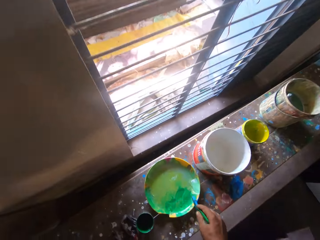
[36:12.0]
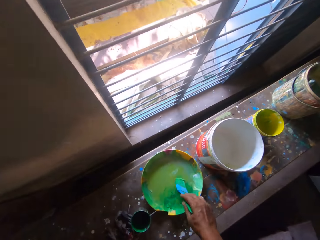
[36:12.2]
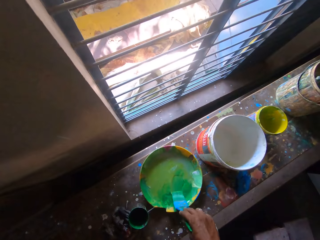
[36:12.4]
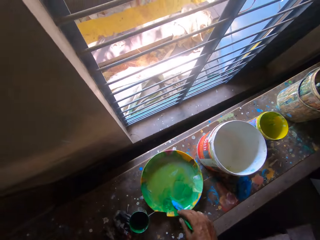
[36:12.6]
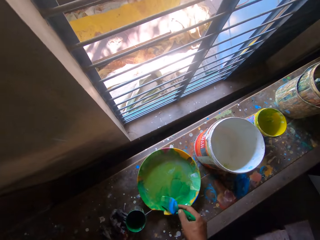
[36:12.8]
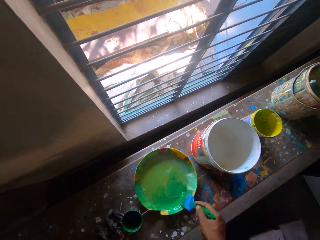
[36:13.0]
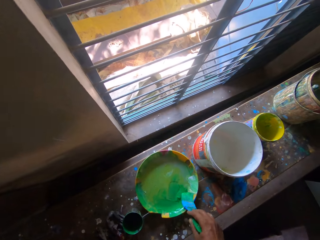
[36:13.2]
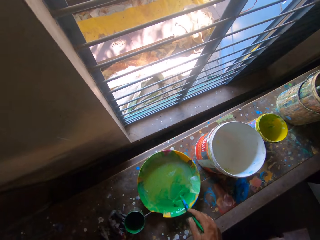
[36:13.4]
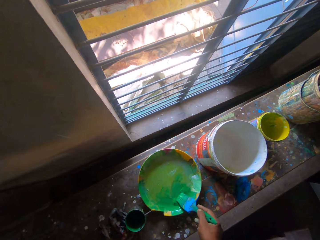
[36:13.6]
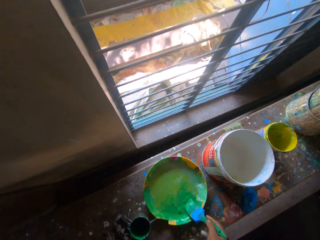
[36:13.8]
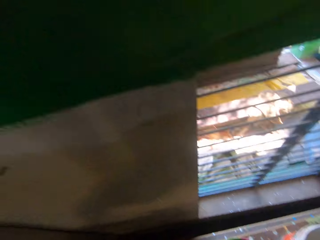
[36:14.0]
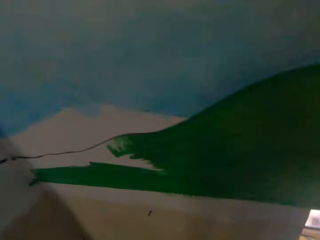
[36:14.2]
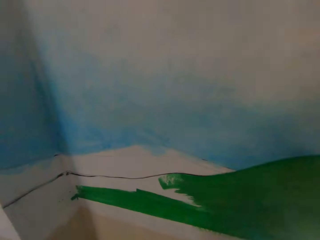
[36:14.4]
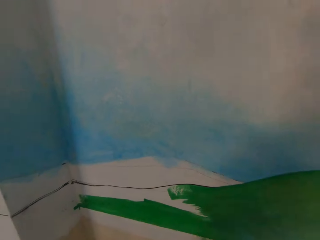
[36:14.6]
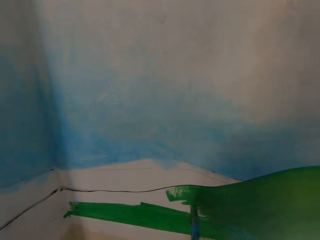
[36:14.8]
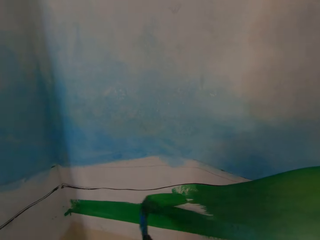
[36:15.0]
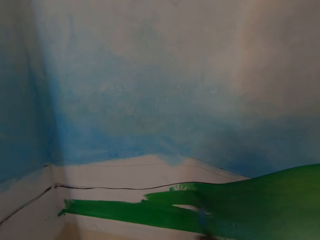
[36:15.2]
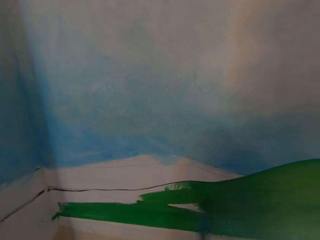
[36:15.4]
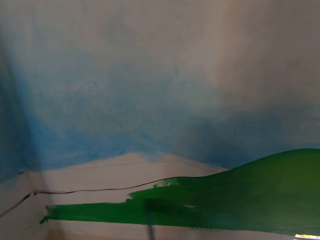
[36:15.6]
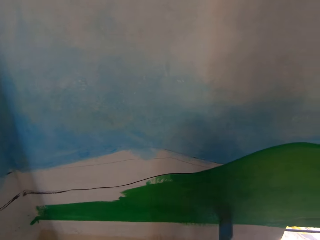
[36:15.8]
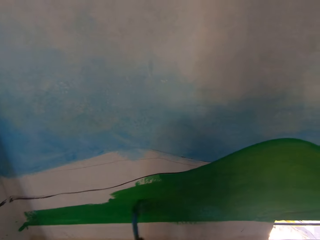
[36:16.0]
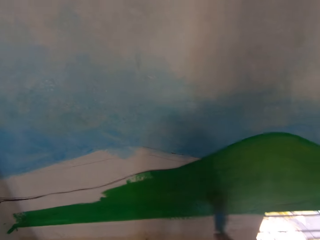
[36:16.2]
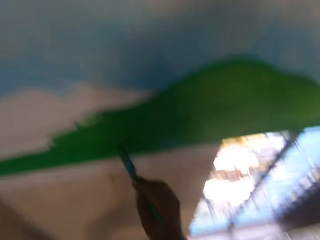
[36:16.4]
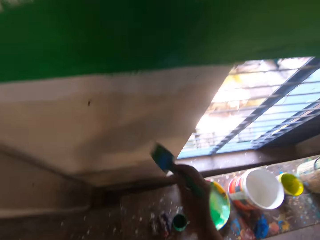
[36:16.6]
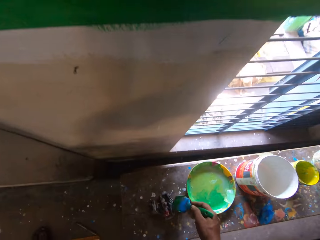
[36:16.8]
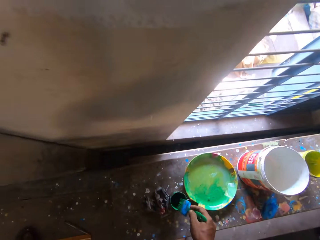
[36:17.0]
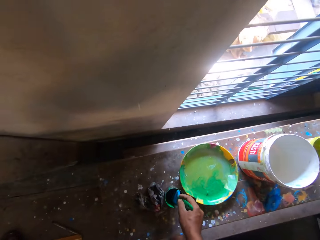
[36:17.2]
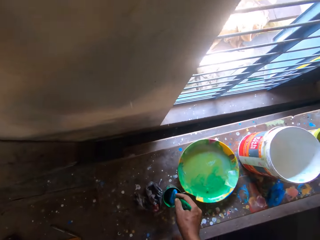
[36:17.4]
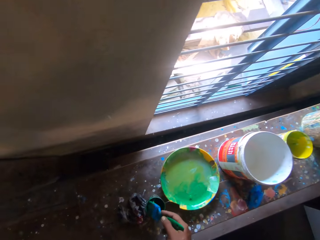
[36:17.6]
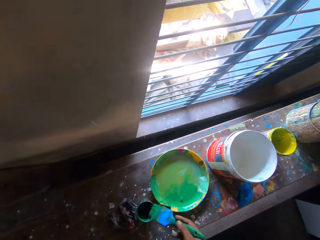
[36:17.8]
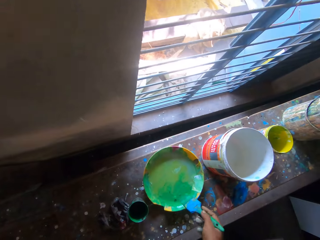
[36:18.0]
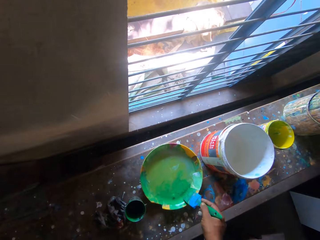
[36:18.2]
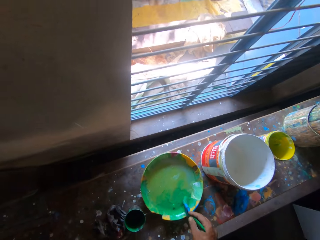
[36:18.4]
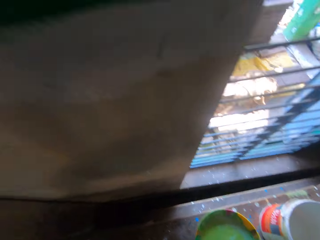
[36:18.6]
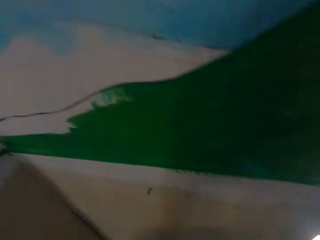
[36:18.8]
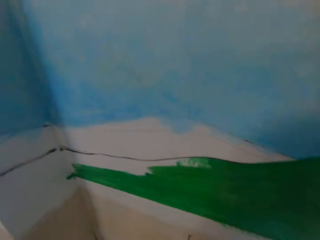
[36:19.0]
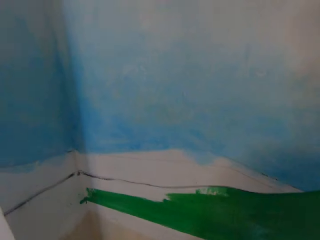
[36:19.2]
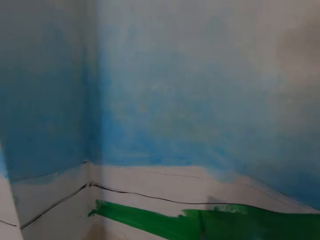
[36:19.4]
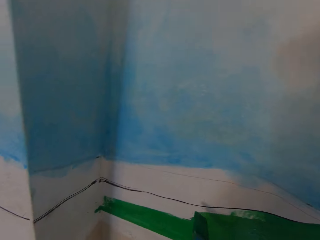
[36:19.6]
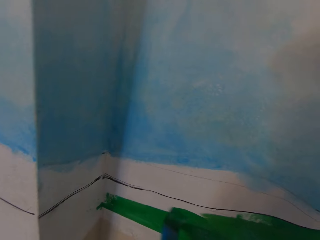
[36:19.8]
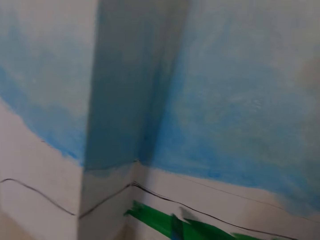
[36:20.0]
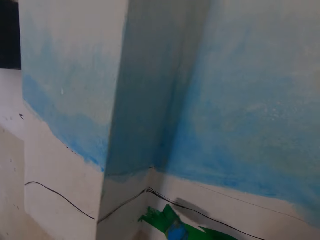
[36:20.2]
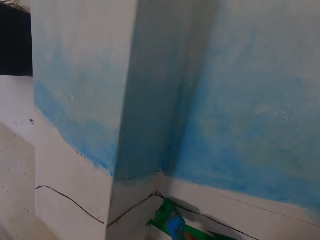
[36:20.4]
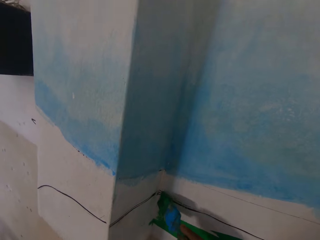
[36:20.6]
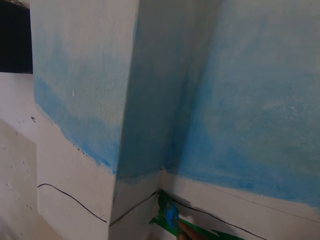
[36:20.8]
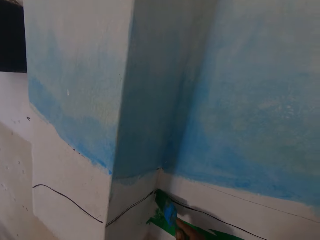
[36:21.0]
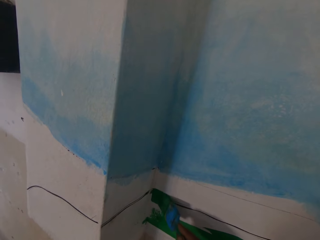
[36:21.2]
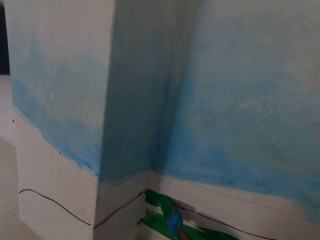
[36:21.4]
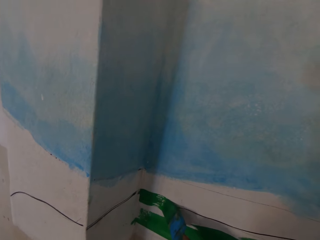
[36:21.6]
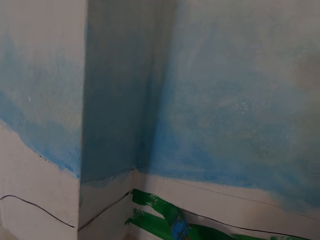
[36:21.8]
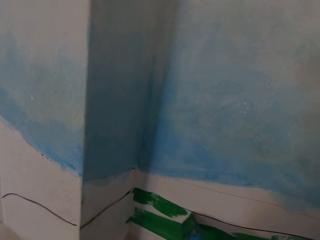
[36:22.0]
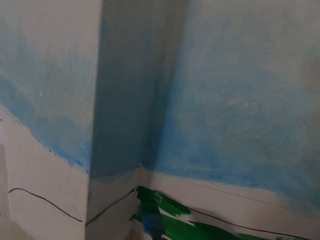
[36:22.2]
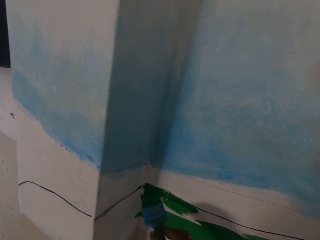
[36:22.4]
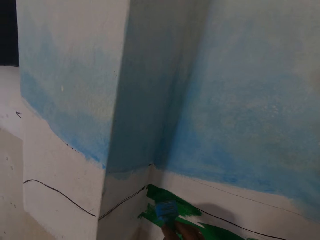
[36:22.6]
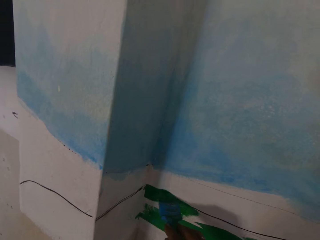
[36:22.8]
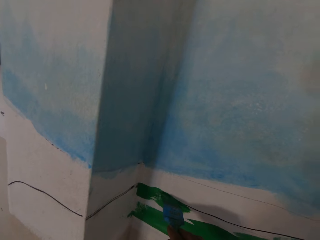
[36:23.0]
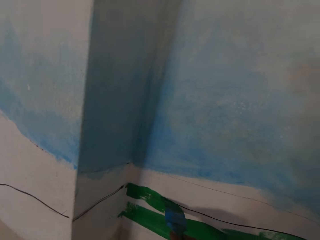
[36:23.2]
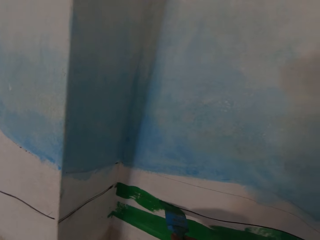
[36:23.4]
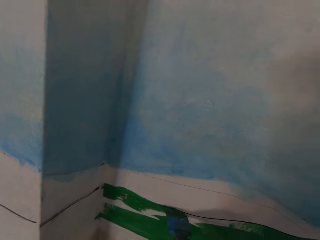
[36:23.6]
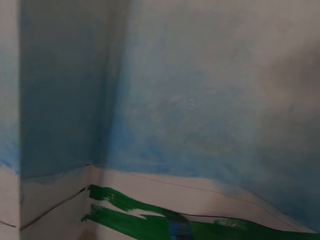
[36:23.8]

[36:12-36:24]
The camera wearer dips the paint brush in his right hand in the bowl of paint on the bench. He removes excess paint from the paint brush. He paints the wall with the paint brush in his right hand. He dips the paintbrush into the paint cup on the bench with his right hand. He mixes the paint in the plate on the bench with the paintbrush in his right hand. He paints the wall with the brush in his right hand.

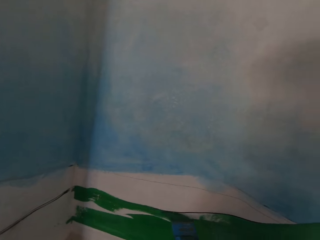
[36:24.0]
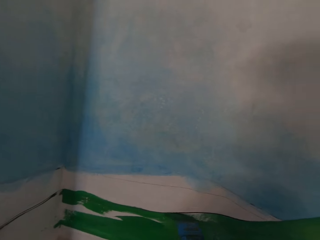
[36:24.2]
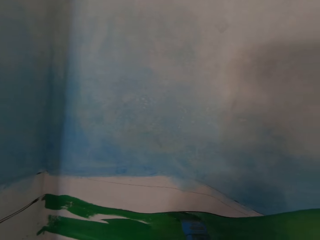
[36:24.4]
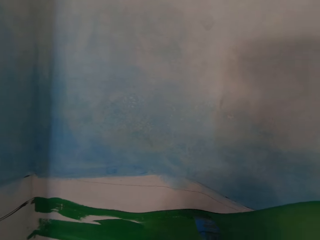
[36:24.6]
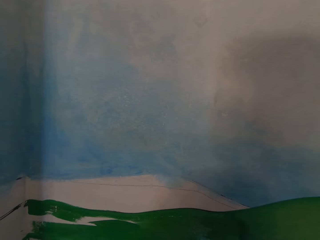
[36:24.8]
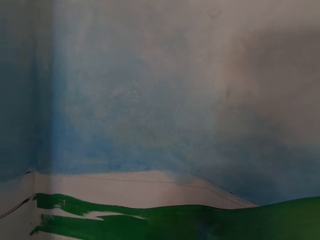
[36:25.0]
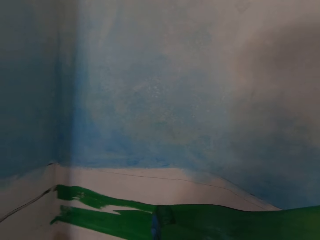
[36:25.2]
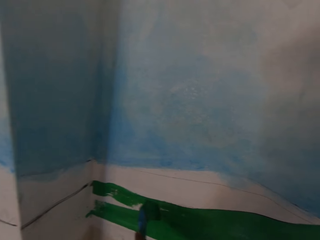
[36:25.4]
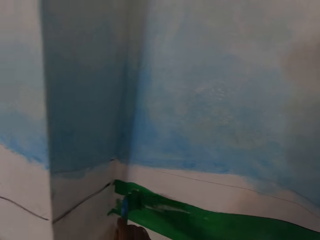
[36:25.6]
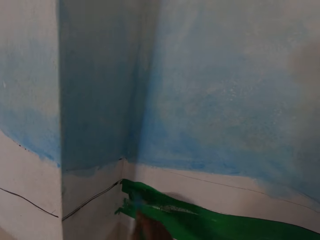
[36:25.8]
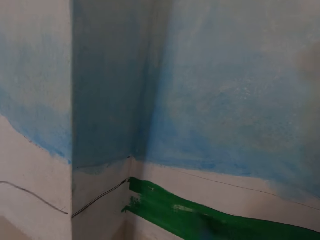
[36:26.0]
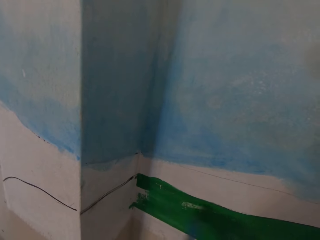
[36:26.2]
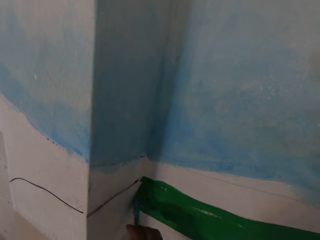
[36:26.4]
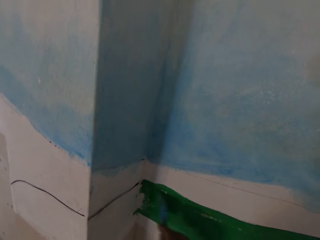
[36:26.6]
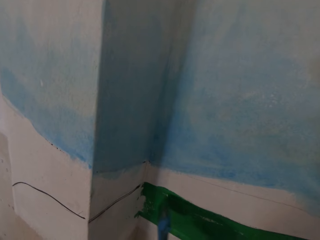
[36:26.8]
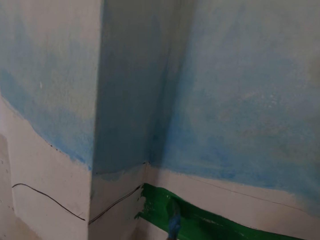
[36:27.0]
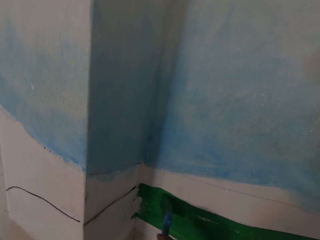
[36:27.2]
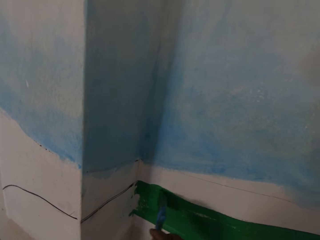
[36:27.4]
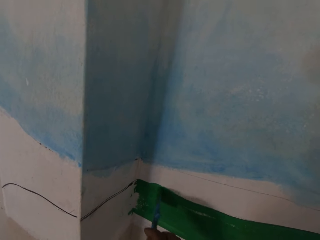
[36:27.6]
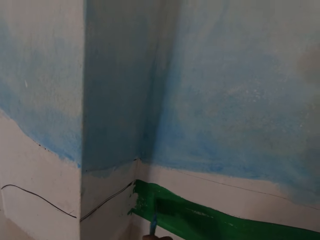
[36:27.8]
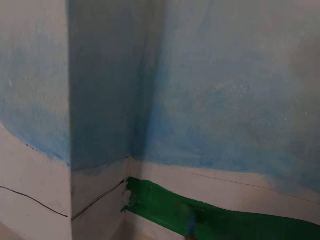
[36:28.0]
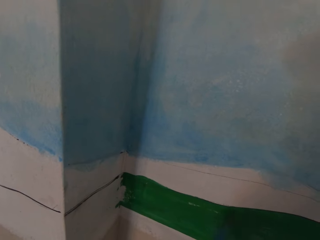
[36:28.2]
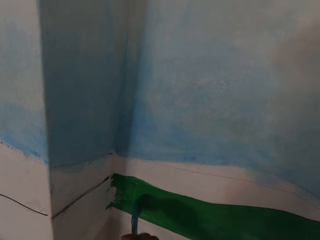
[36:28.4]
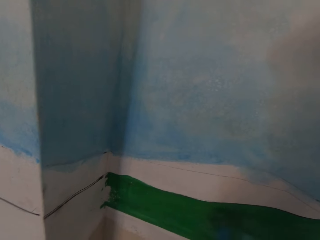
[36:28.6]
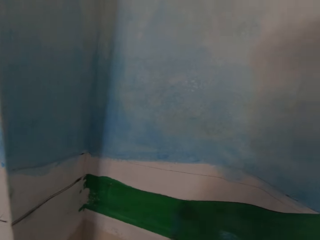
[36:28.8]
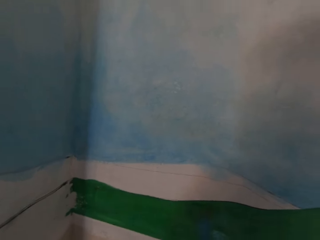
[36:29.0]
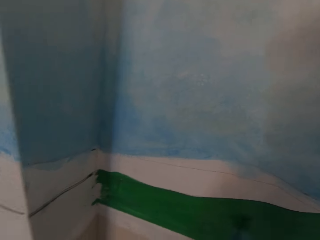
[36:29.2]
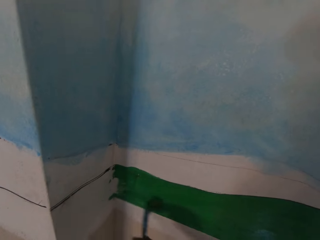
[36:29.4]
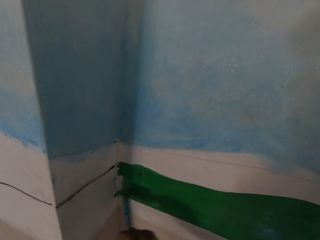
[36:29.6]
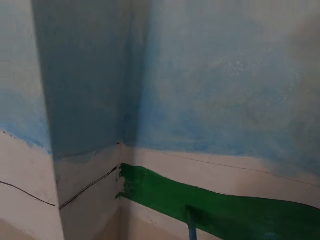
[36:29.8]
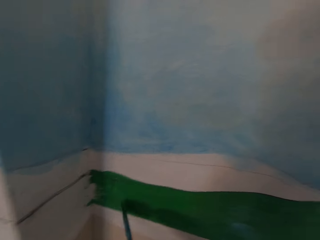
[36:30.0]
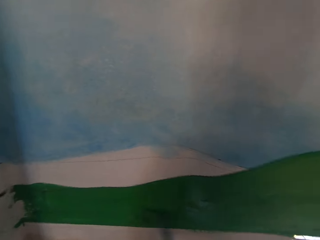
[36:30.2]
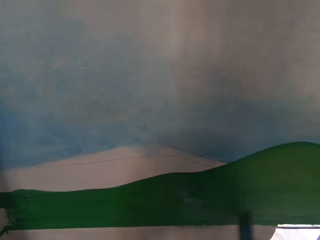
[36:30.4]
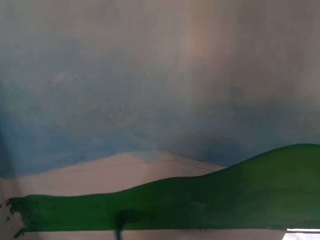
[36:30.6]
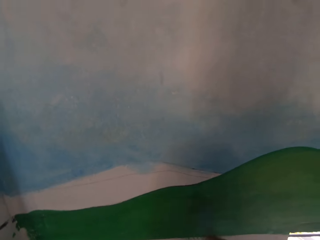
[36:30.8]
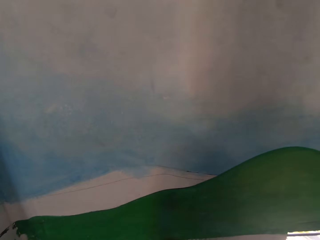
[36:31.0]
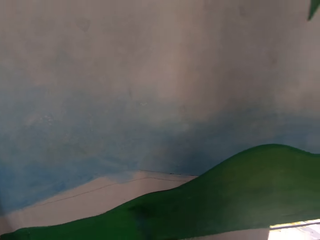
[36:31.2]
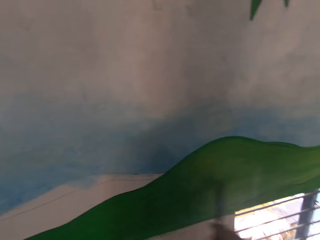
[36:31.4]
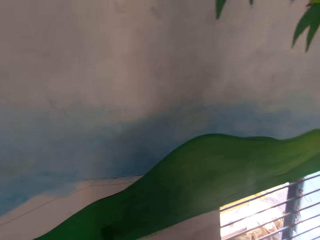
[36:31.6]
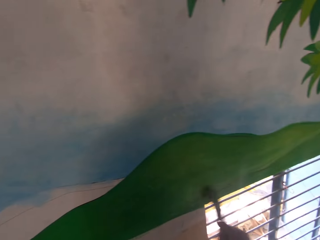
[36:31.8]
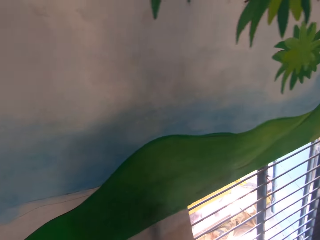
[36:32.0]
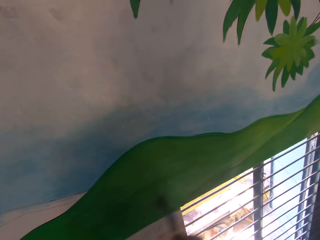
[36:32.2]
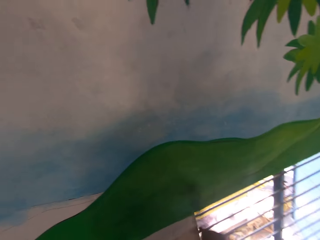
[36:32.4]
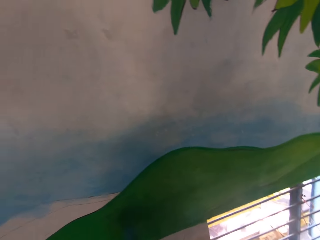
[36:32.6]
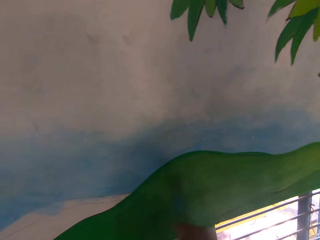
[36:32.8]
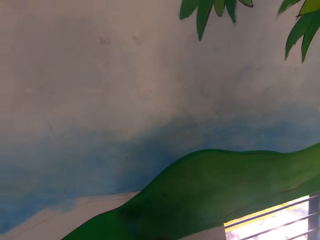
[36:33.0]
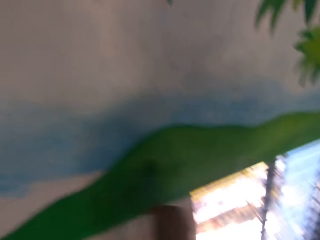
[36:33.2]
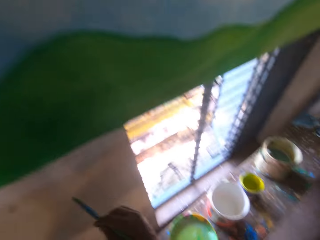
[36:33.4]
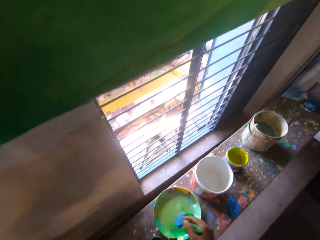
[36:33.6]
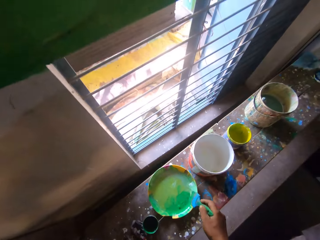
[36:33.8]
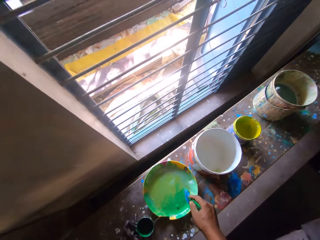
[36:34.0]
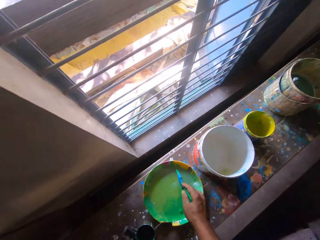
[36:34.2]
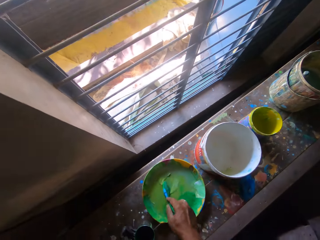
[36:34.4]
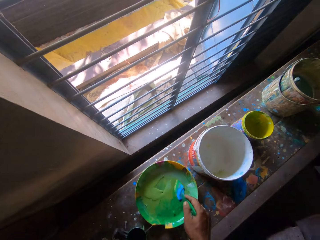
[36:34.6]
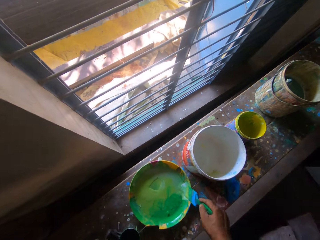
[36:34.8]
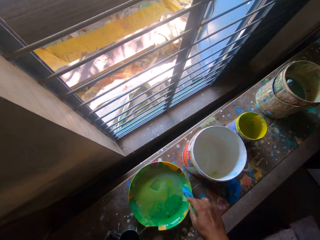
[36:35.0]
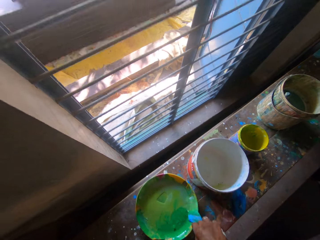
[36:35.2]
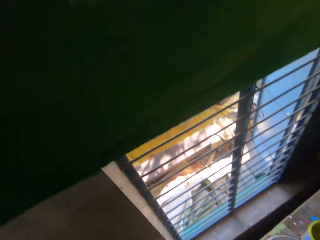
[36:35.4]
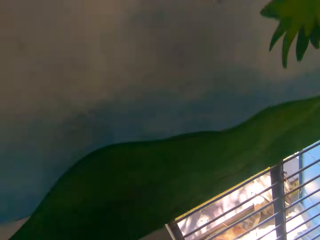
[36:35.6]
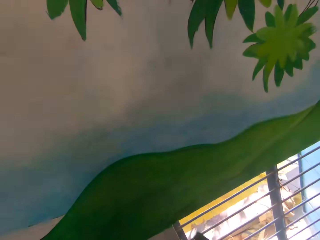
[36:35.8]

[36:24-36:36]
The camera wearer mixes the paint in the plate on the bench with the paintbrush in his right hand.
